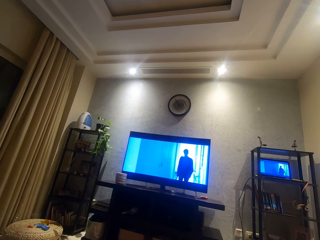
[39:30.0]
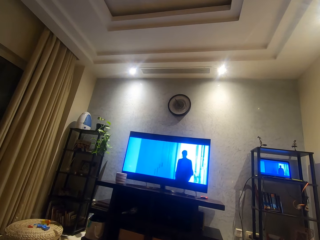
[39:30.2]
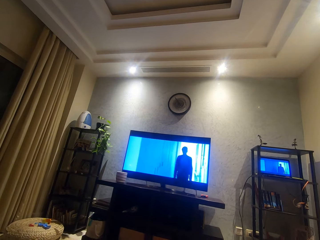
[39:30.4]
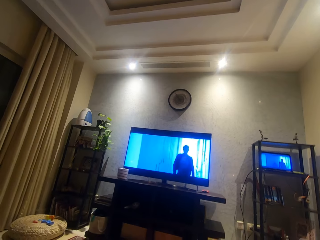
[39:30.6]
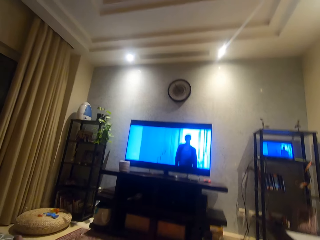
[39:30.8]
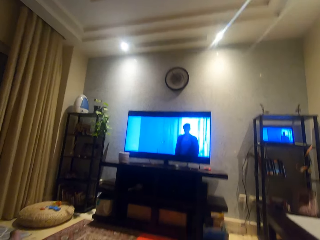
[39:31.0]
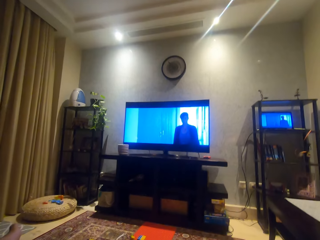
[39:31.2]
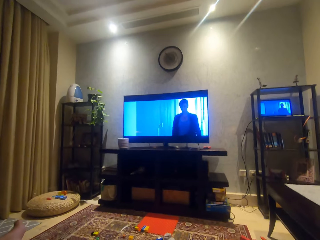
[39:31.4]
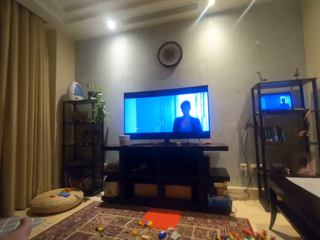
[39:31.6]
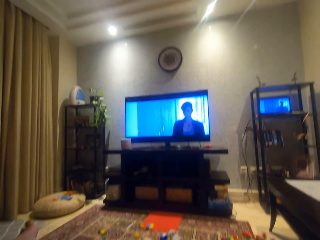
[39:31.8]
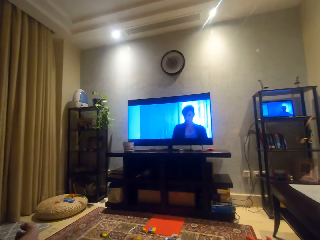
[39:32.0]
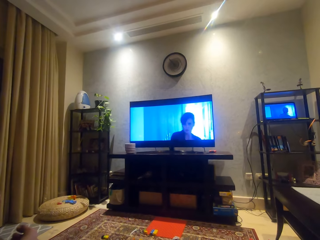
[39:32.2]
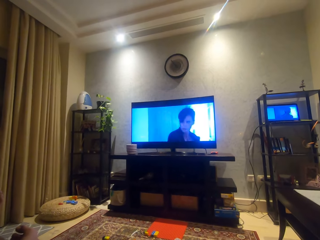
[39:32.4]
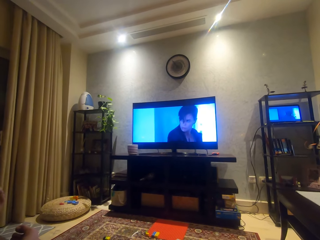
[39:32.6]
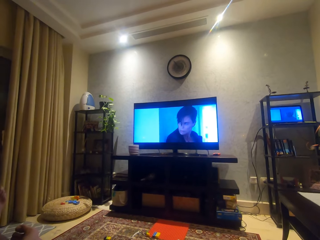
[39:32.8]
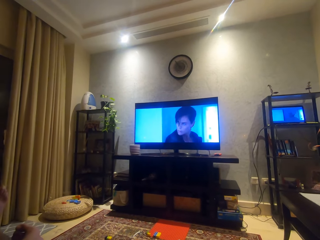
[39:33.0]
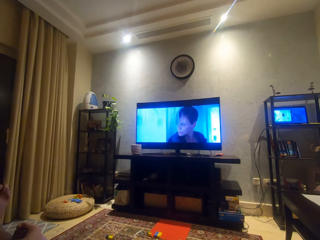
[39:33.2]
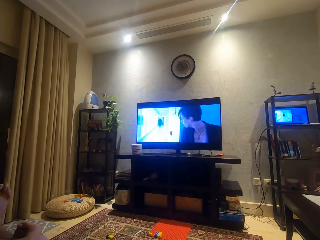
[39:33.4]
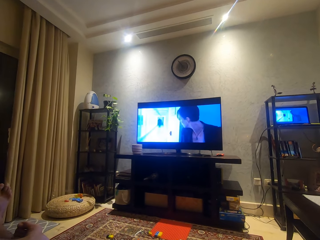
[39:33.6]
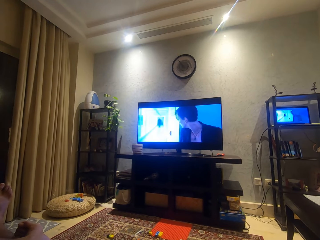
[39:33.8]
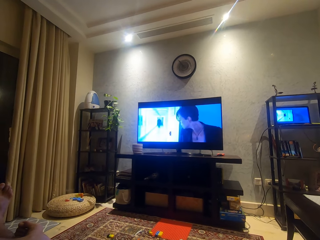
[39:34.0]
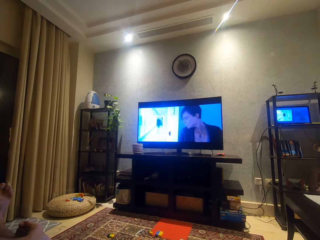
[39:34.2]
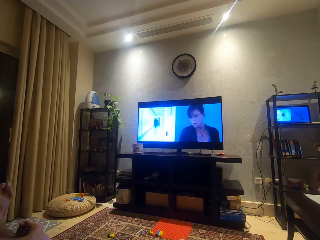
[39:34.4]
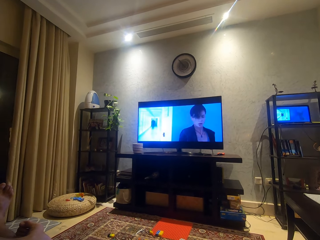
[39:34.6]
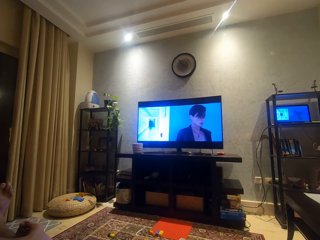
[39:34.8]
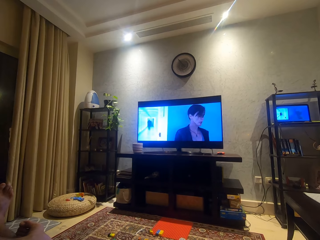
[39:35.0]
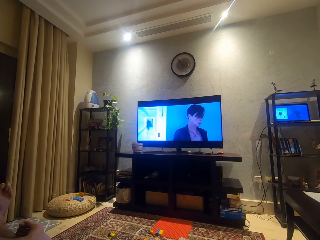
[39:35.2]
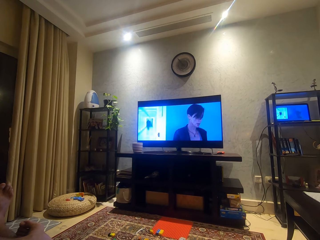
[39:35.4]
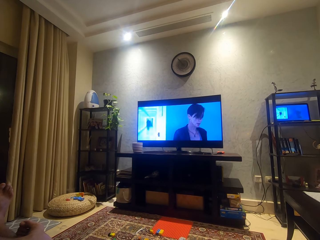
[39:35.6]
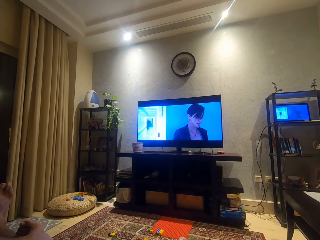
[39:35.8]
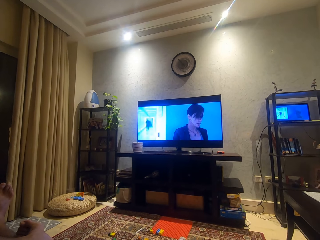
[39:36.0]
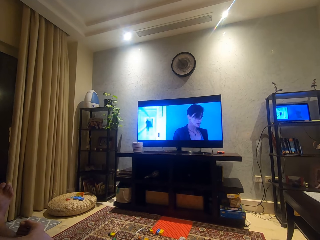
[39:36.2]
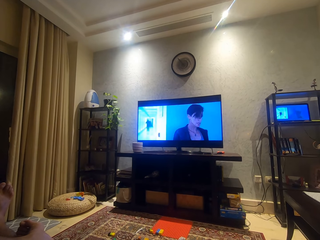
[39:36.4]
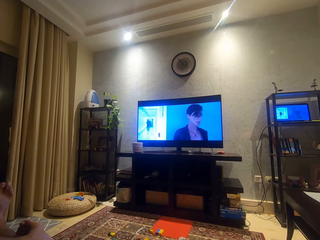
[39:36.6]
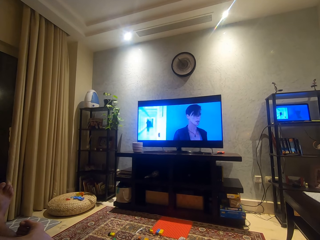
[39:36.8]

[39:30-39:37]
The camera wearer moves a bit.

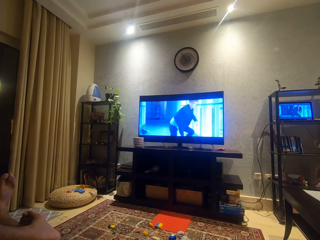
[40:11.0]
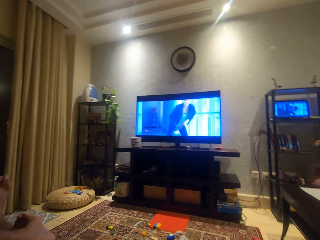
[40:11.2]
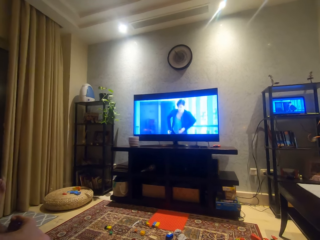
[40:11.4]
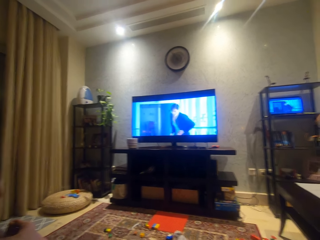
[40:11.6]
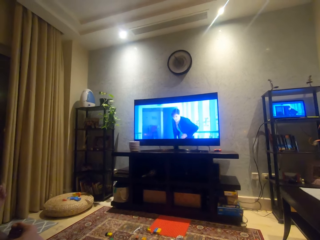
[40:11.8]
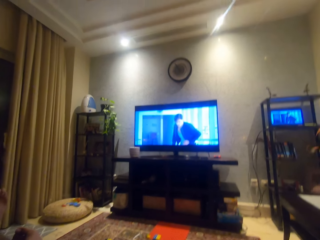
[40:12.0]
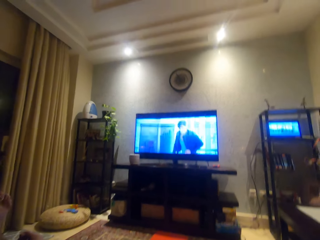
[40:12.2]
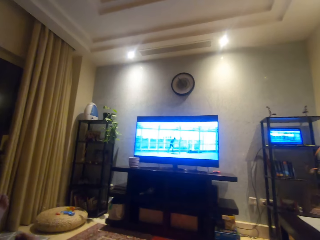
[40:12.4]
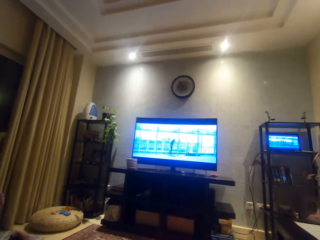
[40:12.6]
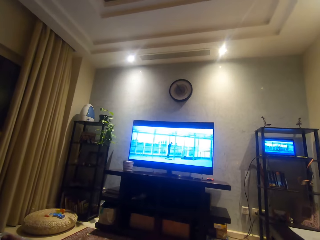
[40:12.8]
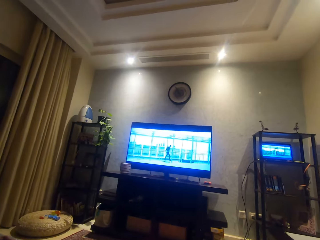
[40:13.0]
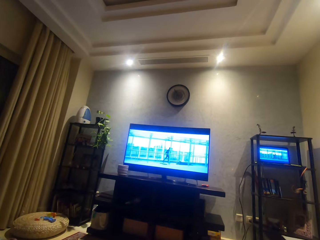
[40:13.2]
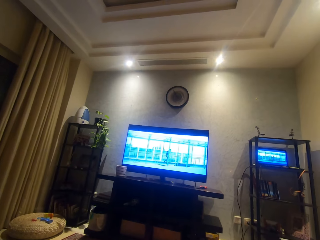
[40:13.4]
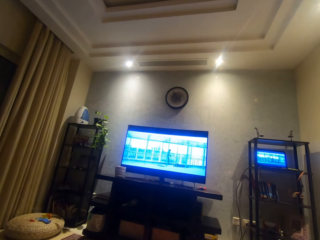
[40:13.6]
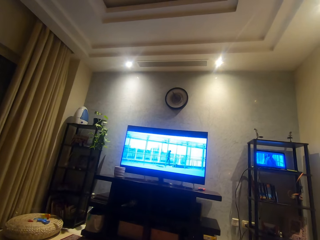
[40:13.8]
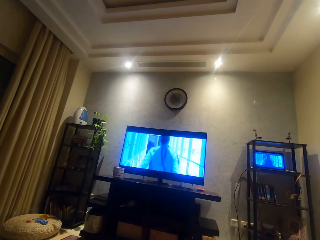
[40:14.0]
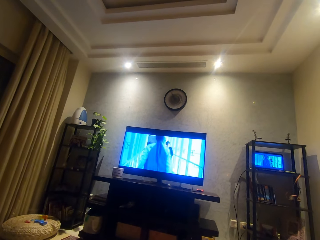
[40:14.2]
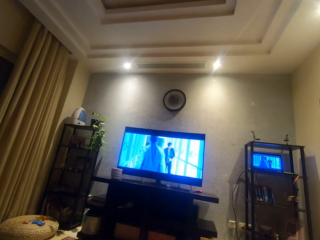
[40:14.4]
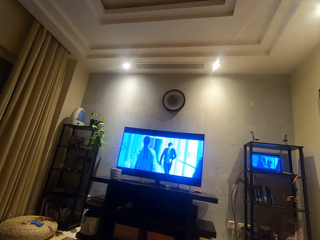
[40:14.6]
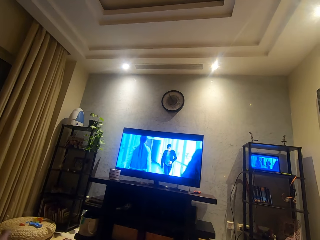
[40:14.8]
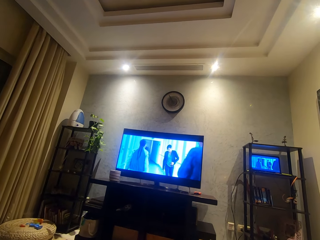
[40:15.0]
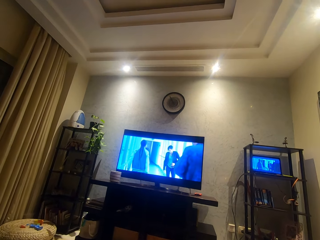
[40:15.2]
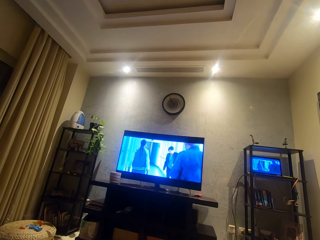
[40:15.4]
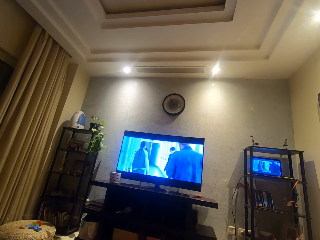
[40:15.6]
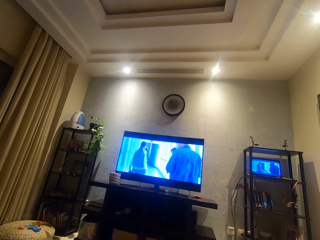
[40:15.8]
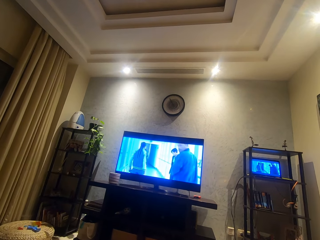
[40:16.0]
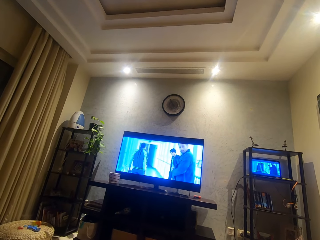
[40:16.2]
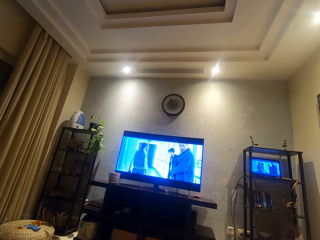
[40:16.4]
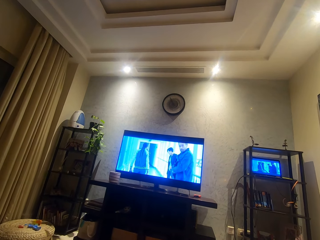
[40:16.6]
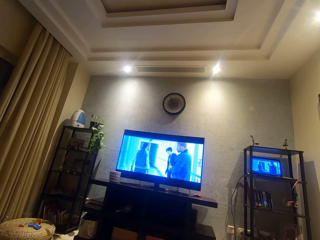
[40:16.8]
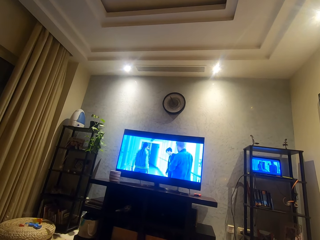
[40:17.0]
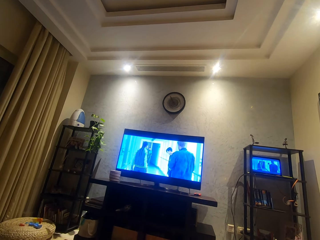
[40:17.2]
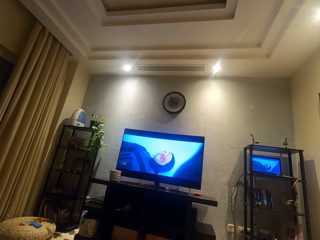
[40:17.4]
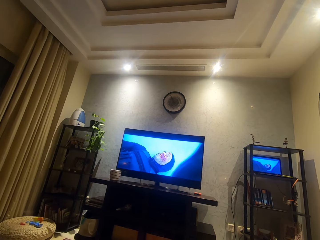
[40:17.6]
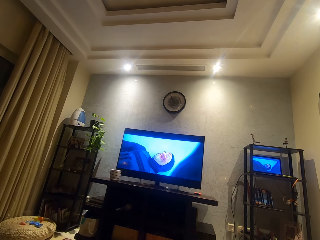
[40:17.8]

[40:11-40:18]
The camera wearer moves a bit.

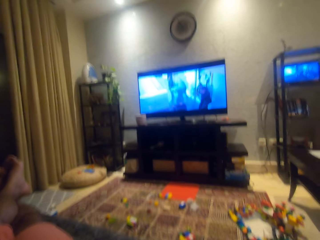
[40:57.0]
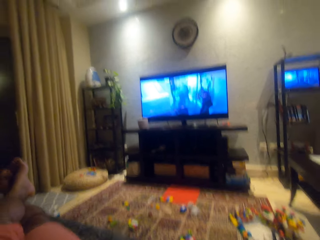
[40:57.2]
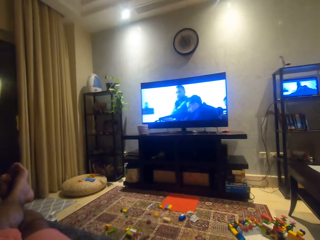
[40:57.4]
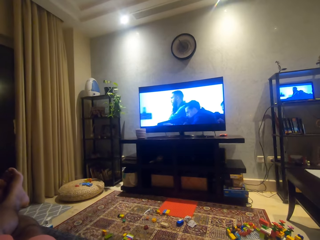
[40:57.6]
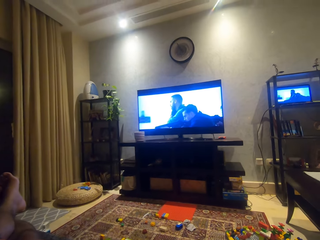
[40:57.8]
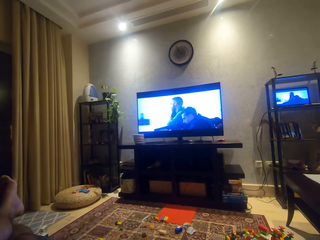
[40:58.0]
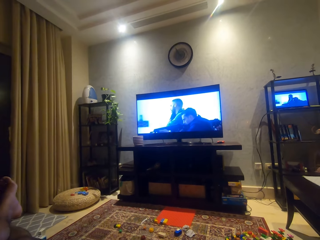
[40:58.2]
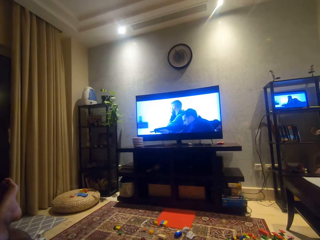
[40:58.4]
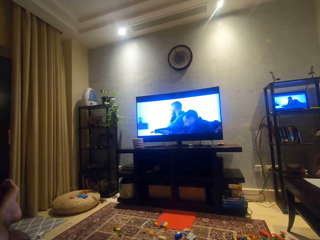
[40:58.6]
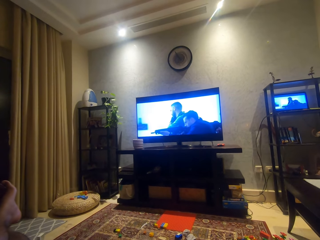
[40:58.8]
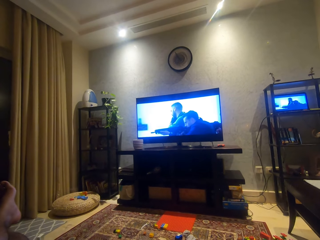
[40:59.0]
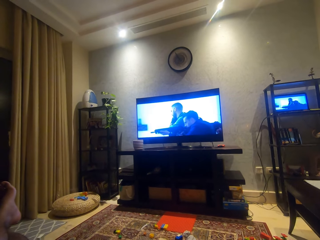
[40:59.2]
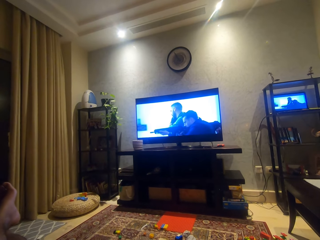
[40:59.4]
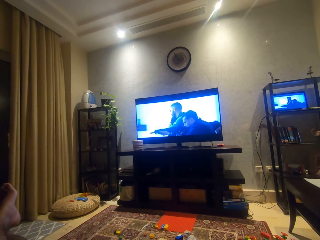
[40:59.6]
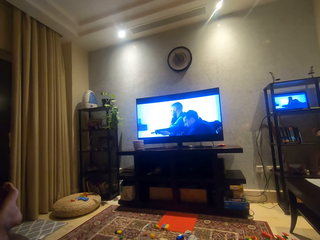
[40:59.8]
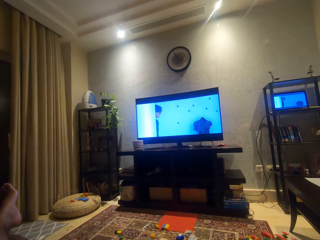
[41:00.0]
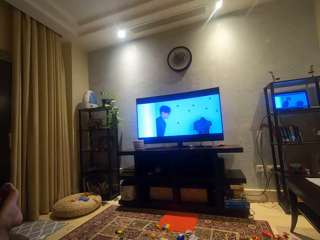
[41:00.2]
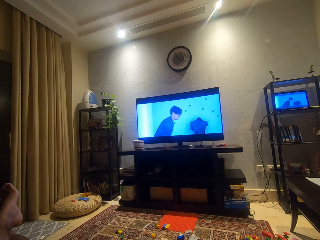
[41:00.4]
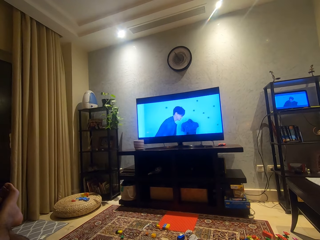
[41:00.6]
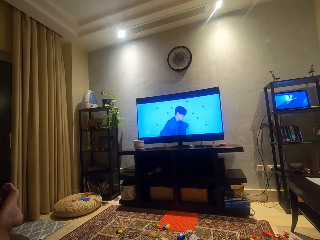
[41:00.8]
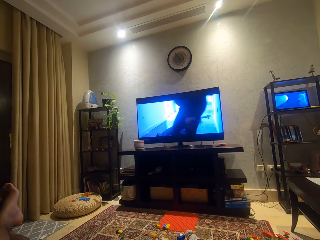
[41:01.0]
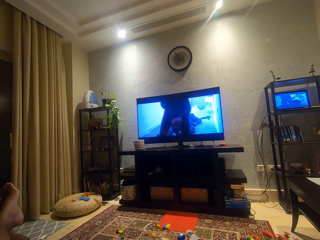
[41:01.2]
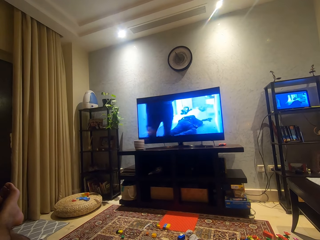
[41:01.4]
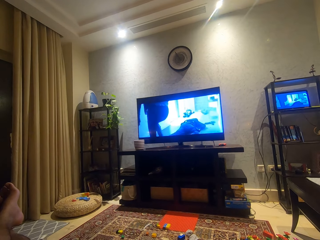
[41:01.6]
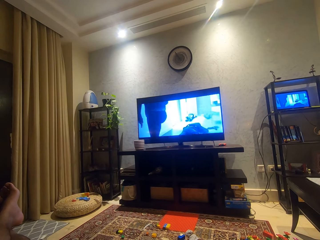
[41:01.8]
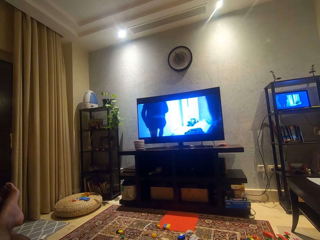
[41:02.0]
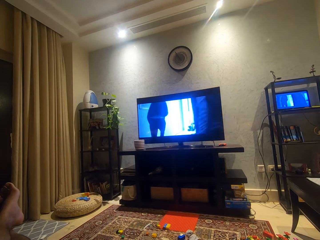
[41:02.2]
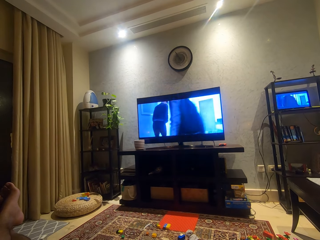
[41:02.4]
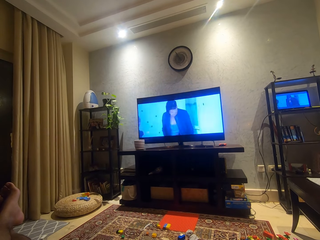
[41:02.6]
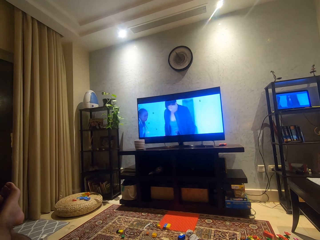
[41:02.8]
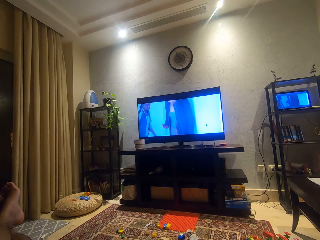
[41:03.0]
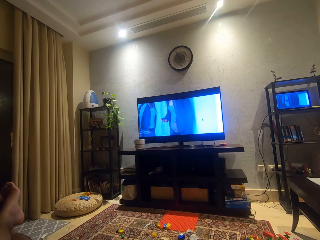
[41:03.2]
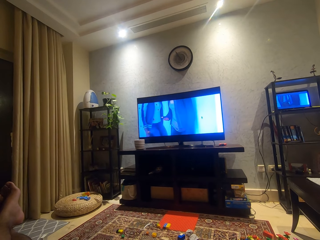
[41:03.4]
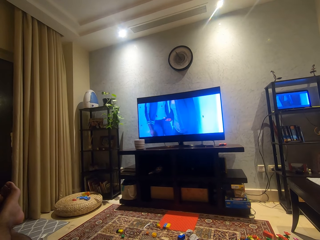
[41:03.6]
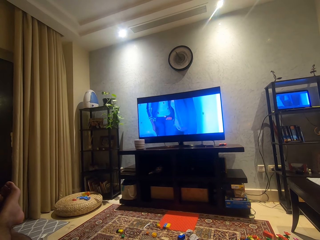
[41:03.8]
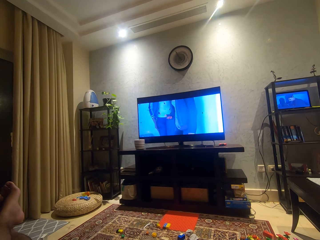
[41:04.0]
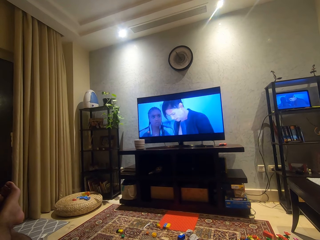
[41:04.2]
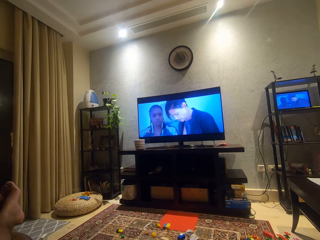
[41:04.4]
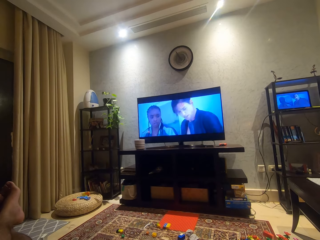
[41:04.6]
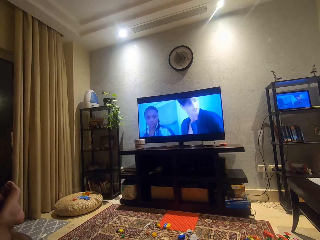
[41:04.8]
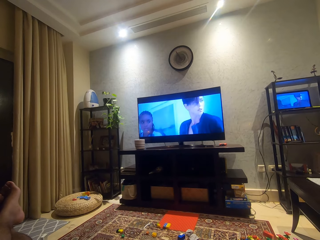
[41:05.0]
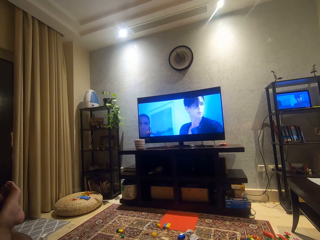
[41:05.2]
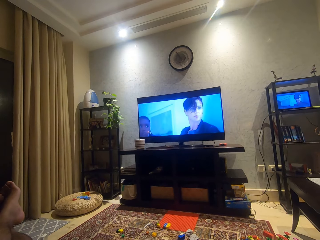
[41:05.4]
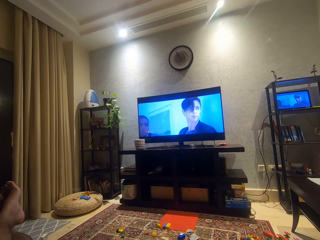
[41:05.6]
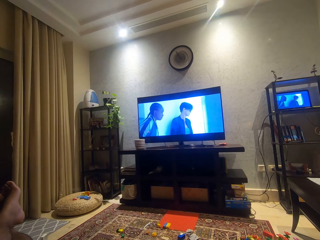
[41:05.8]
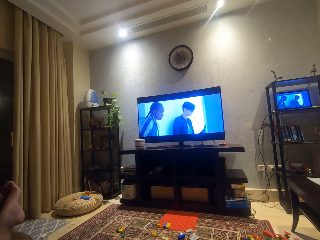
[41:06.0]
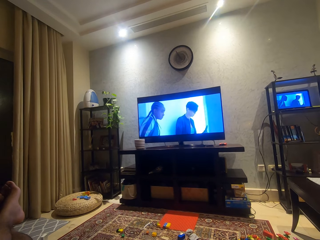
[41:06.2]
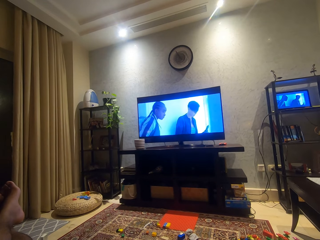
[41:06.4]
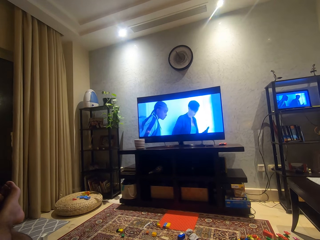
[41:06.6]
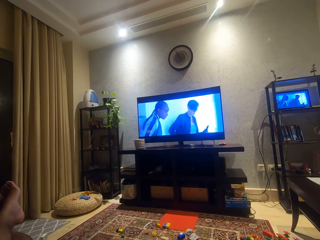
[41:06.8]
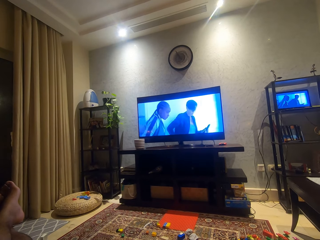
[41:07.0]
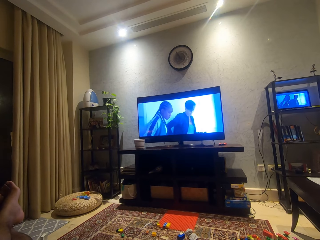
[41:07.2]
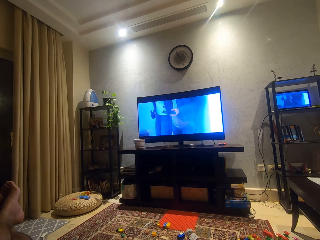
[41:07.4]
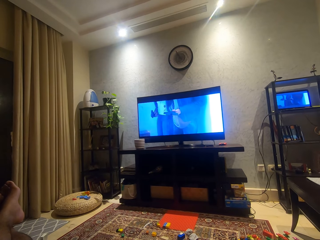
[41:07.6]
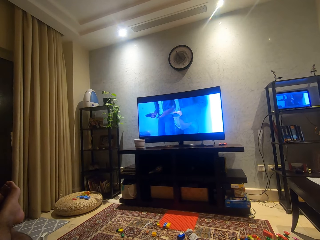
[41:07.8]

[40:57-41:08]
The camera wearer watches the television.
